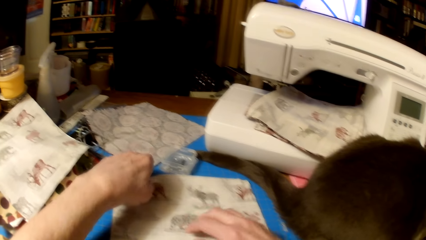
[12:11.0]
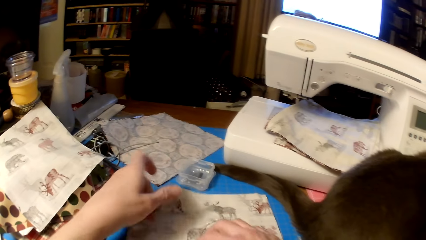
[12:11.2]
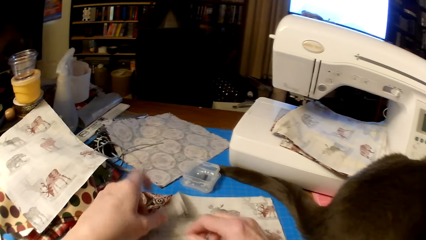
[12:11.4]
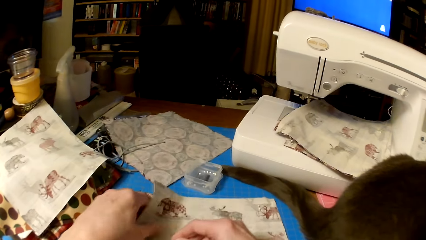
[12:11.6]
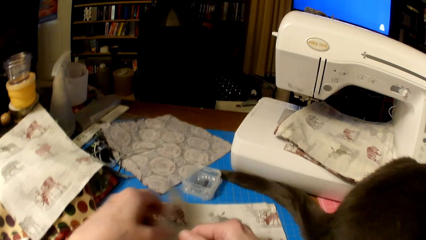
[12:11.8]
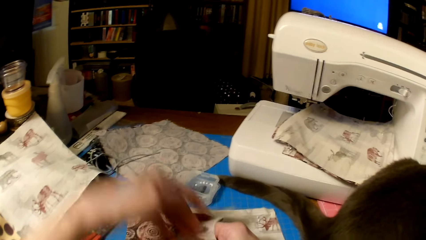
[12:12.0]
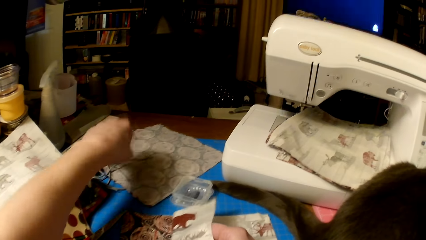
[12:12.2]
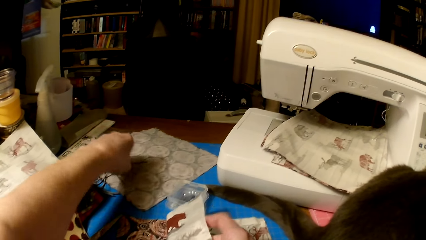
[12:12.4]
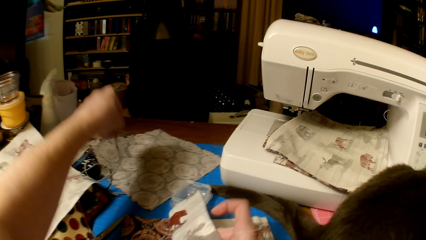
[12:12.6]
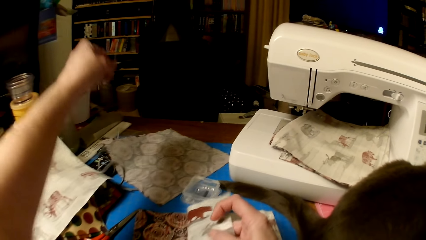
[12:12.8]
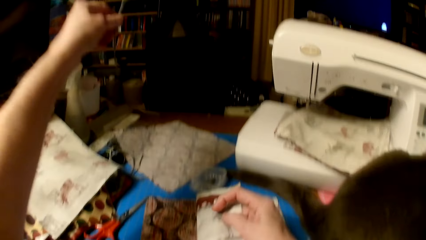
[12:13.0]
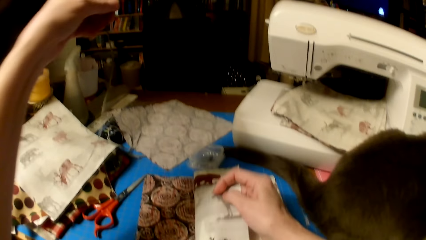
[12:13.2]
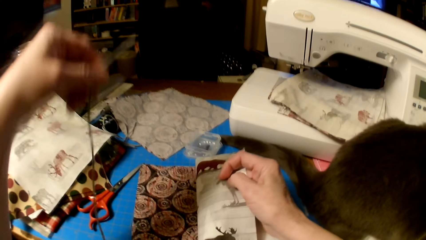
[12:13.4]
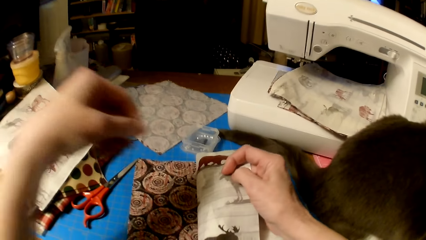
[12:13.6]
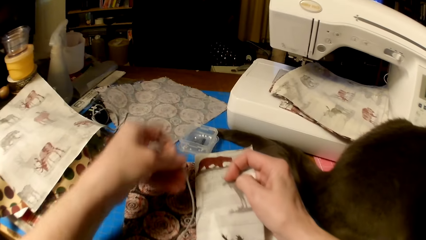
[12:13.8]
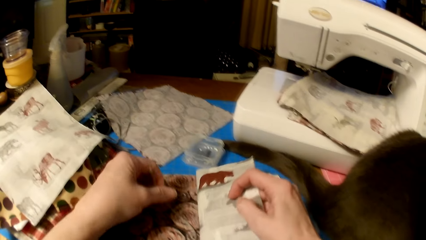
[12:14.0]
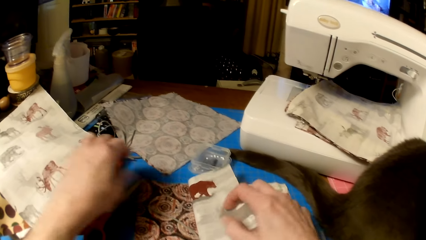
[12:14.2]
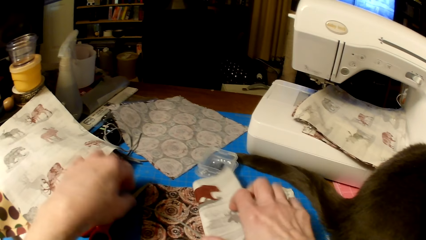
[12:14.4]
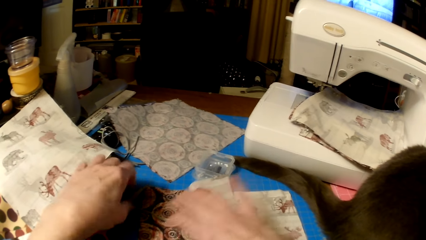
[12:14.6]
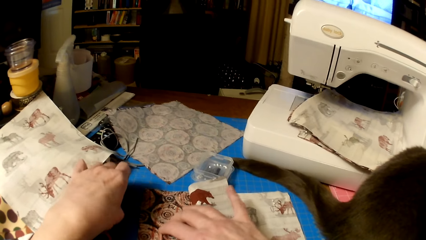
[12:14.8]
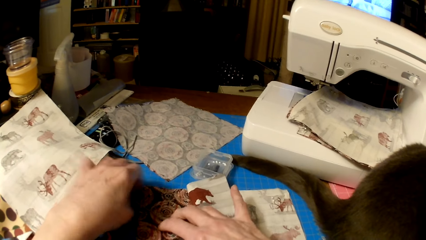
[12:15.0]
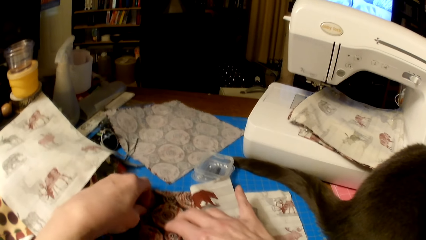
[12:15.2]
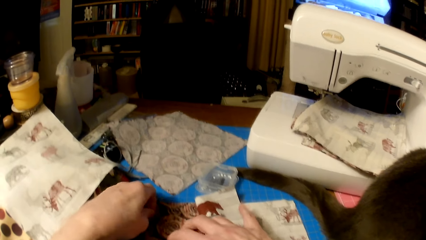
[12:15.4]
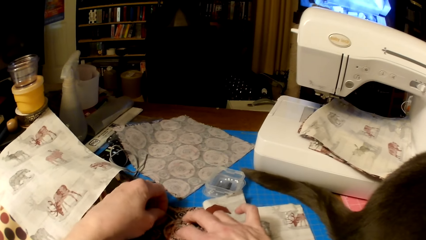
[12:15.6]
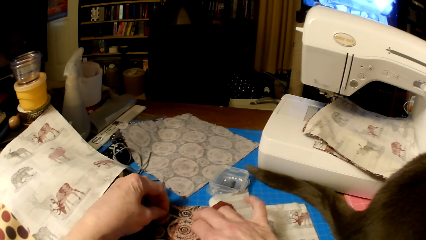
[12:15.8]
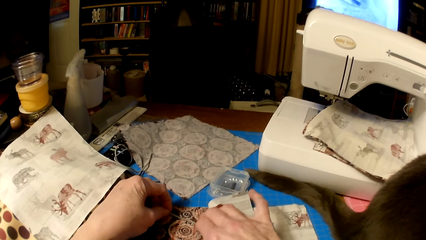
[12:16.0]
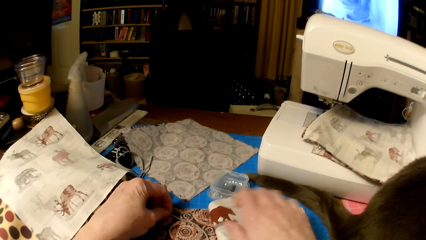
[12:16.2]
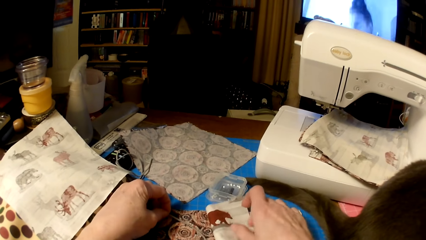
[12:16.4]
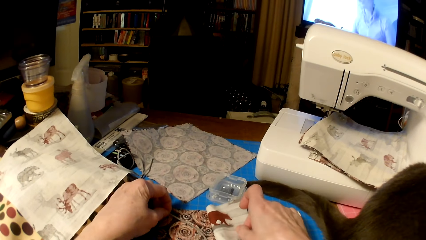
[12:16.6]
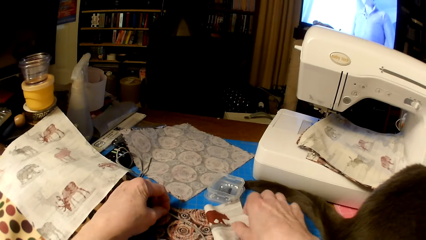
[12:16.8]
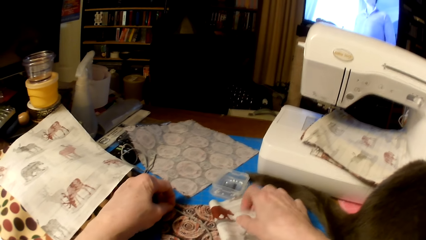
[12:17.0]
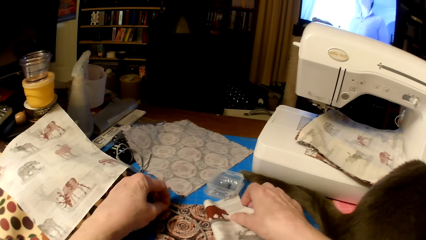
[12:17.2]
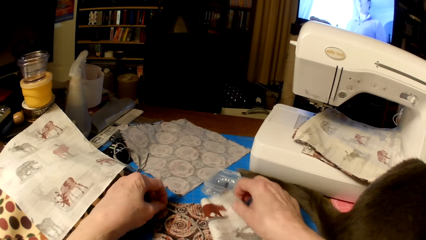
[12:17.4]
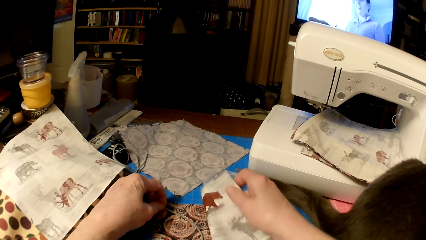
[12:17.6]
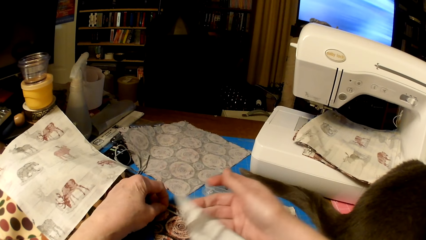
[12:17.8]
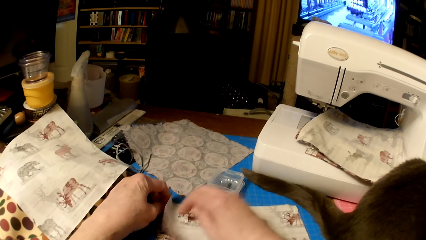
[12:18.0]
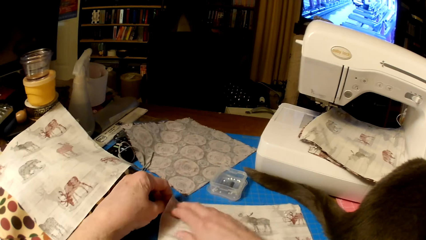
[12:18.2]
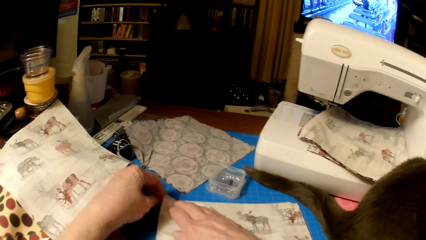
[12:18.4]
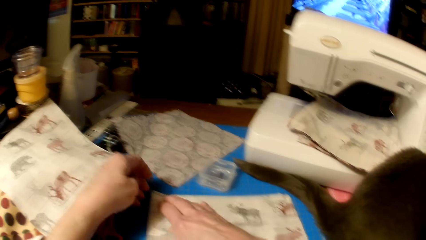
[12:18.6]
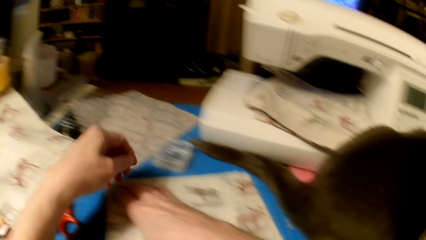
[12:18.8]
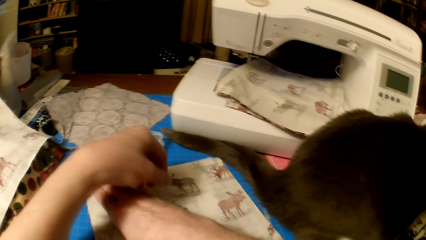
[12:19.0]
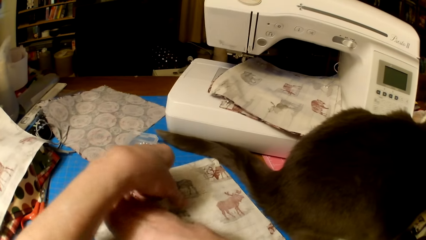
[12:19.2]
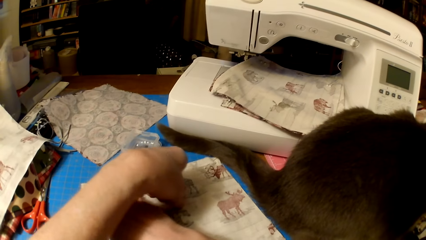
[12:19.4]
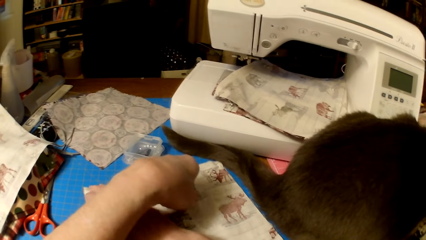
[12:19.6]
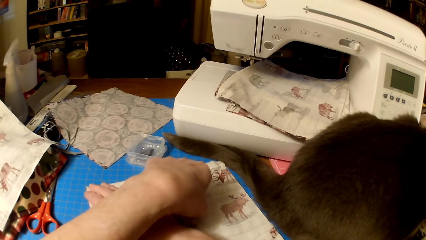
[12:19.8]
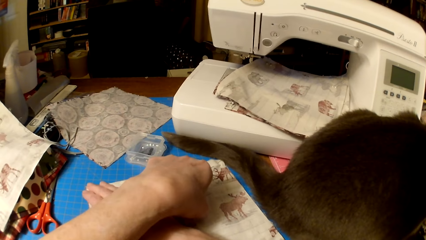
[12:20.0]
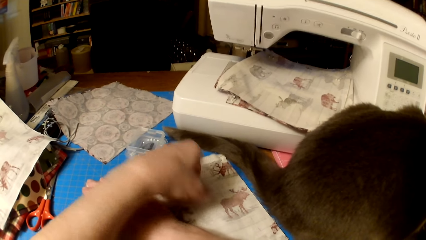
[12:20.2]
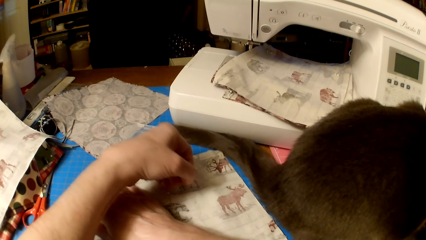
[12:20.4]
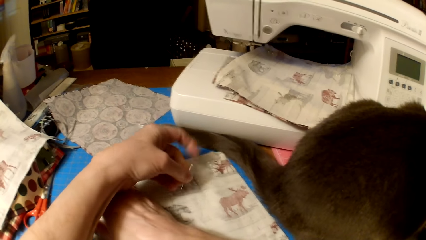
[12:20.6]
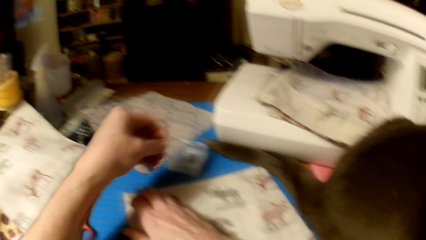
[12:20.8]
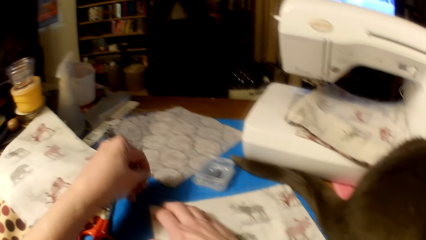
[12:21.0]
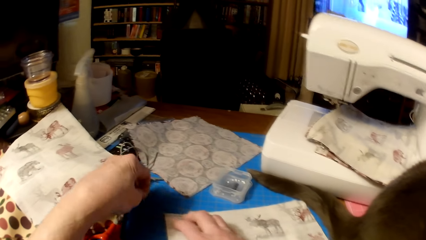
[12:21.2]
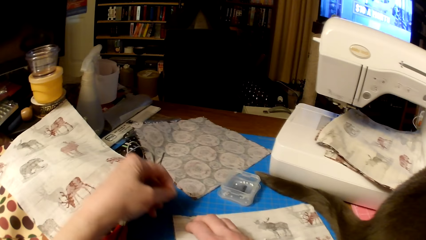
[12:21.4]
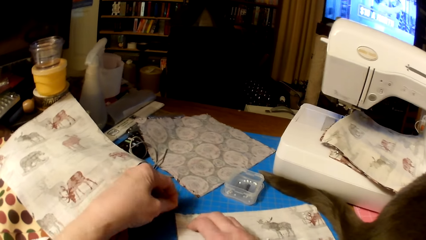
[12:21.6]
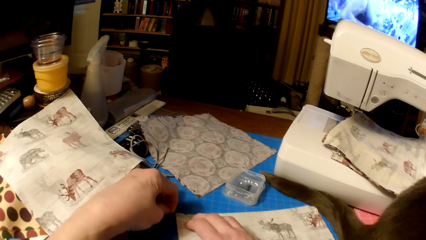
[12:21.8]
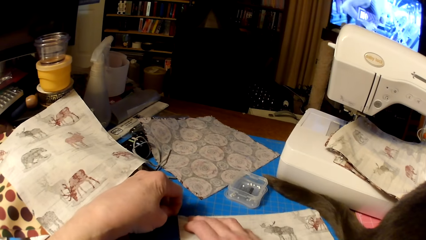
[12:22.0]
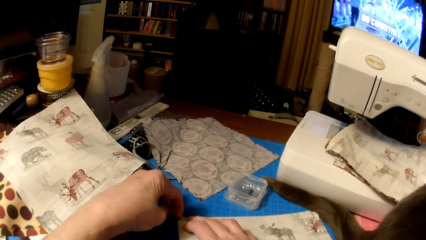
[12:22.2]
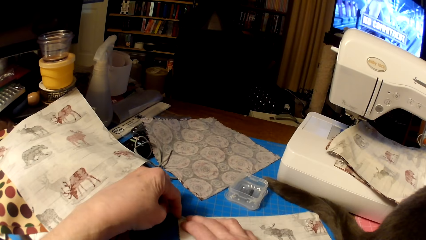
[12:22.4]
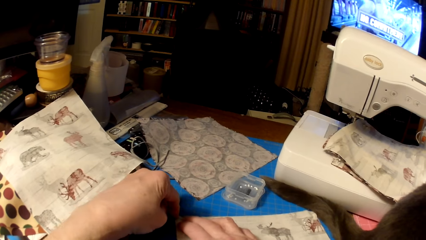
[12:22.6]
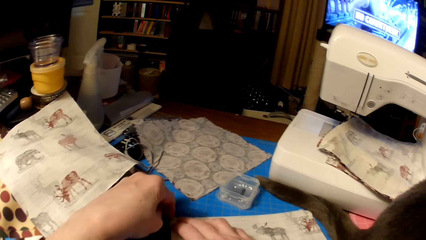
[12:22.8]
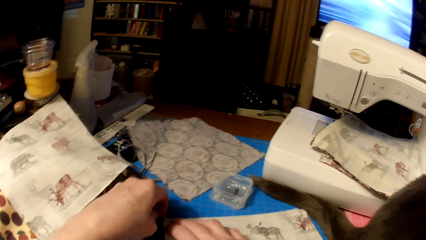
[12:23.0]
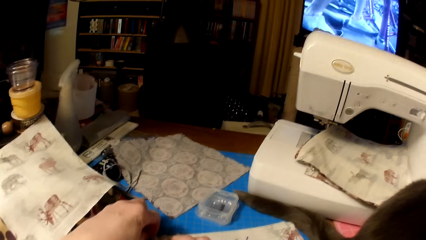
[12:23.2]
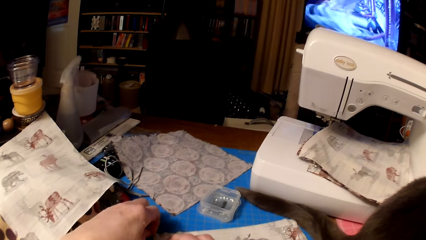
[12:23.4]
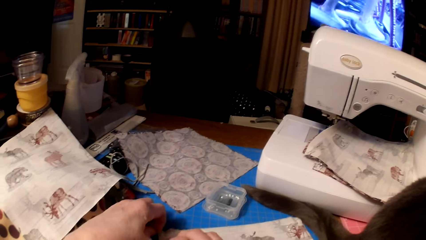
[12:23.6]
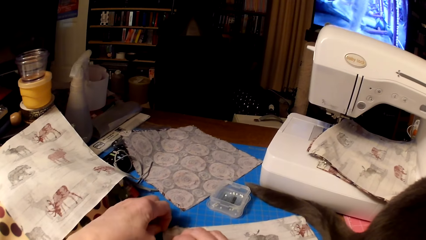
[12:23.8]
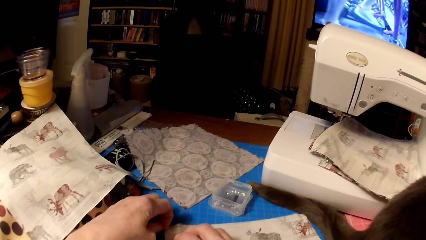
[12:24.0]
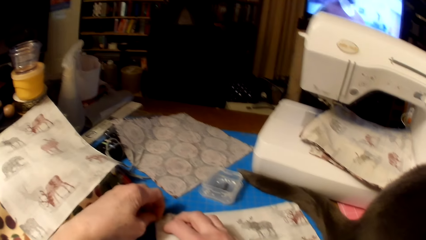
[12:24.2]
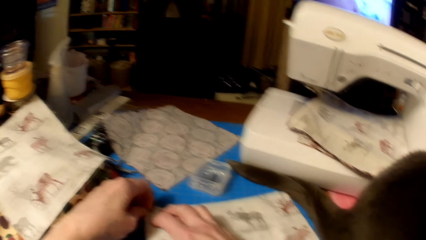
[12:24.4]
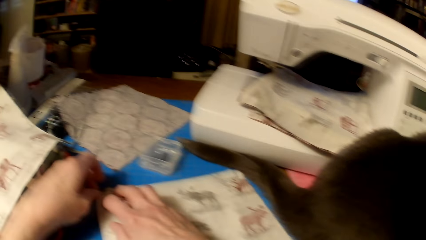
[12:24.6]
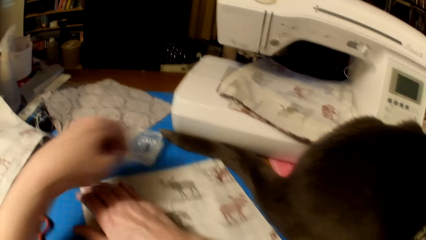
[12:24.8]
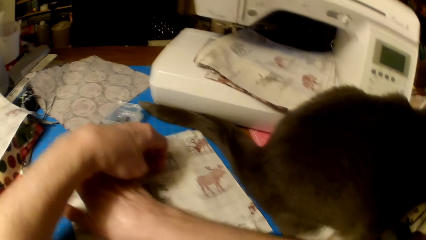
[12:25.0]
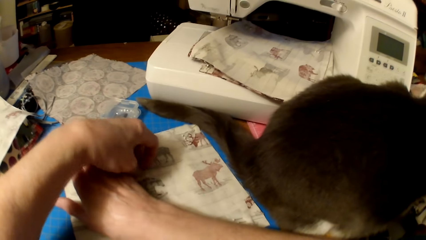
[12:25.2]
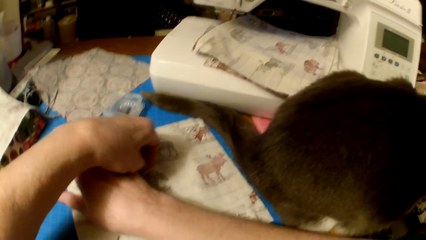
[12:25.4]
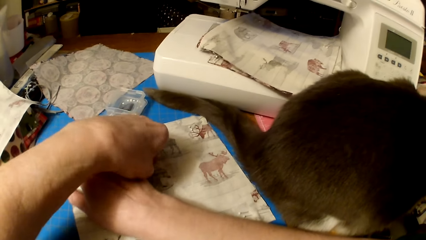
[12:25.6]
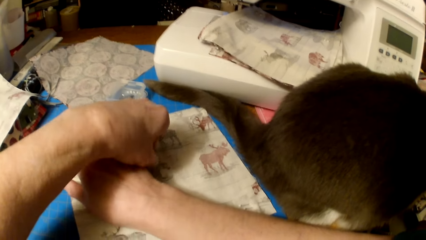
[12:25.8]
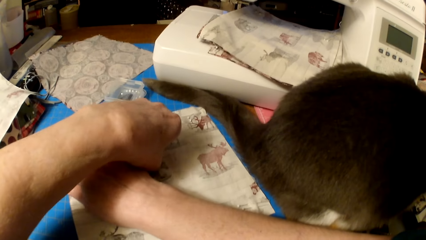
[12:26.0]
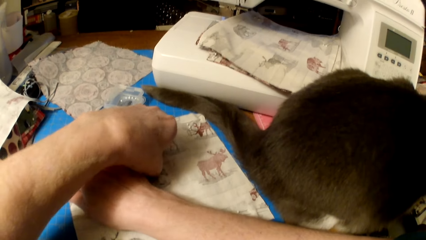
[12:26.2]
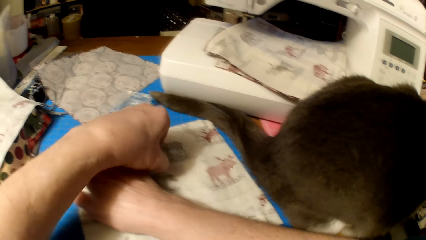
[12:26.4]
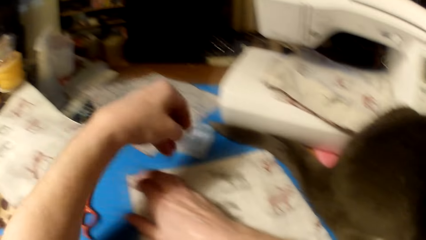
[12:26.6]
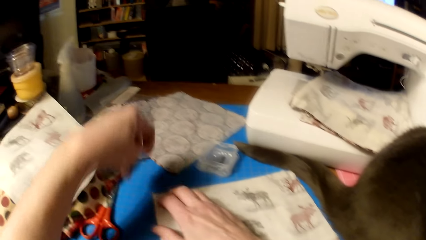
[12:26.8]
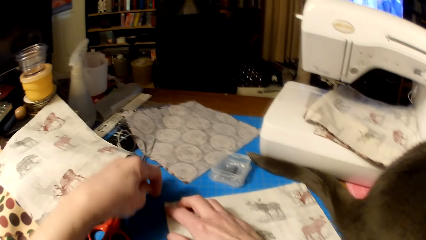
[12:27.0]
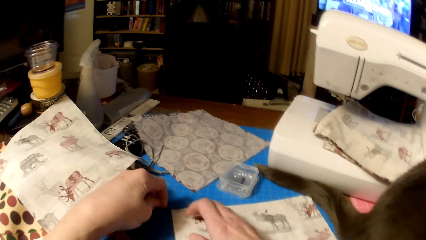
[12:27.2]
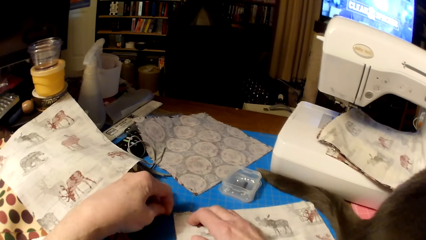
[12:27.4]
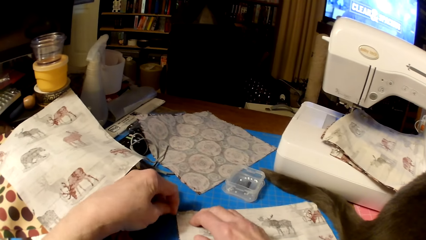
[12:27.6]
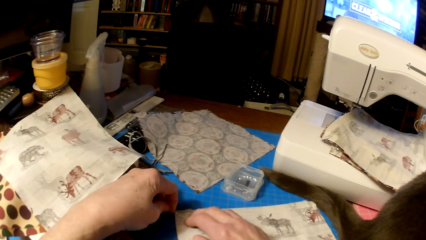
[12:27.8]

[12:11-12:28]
The camera wearer folds the piece of cloth. They pick a knitting thread. They put the knitting thread on the piece of cloth. They unfold the piece of cloth. They flip the cloth. They pick a needle. They put pins in the pieces of cloth. They pick a needle.
